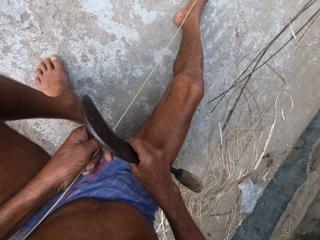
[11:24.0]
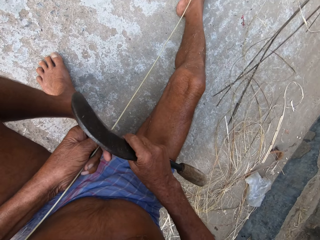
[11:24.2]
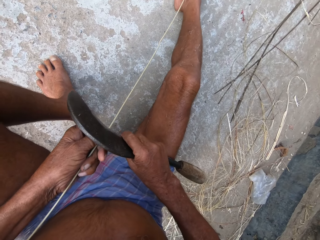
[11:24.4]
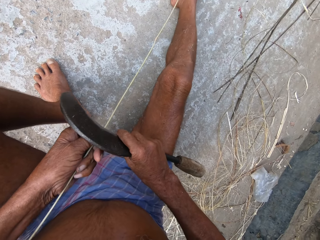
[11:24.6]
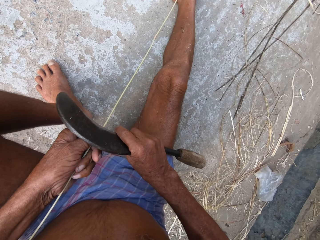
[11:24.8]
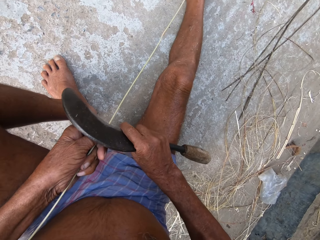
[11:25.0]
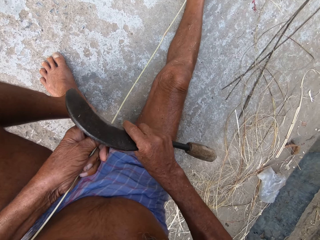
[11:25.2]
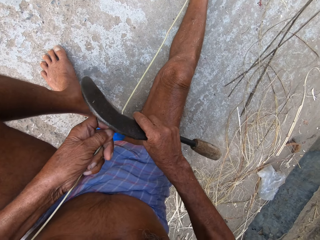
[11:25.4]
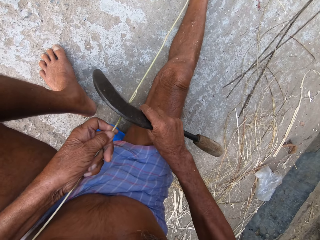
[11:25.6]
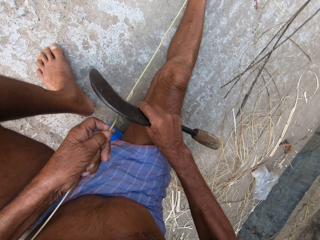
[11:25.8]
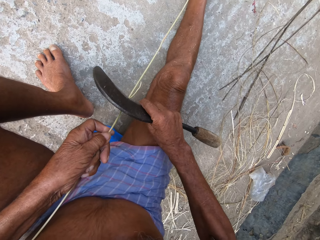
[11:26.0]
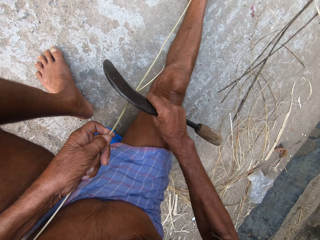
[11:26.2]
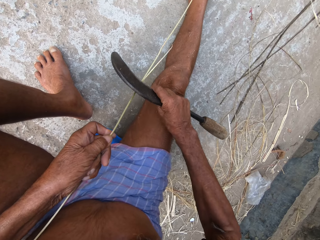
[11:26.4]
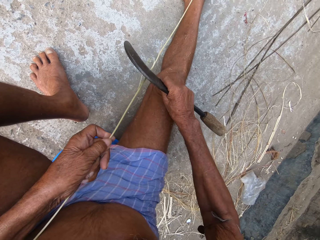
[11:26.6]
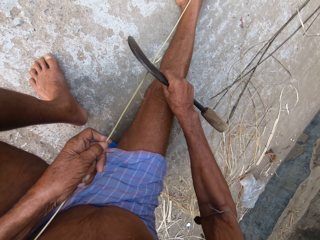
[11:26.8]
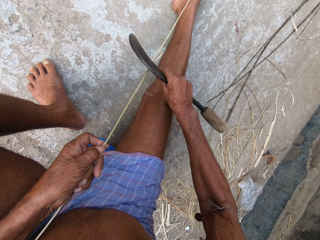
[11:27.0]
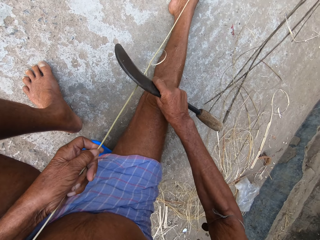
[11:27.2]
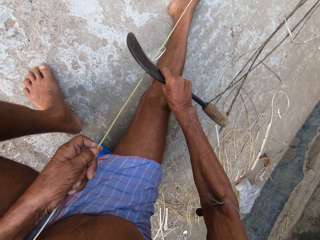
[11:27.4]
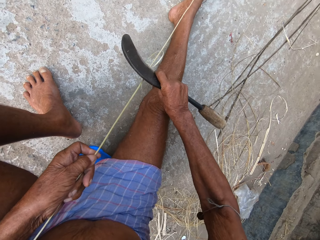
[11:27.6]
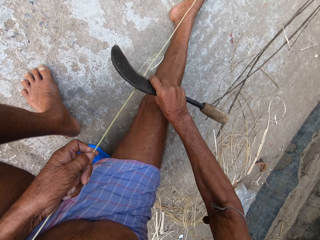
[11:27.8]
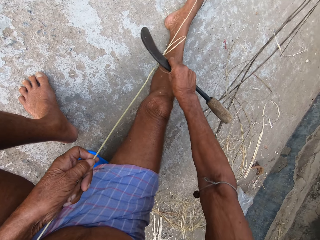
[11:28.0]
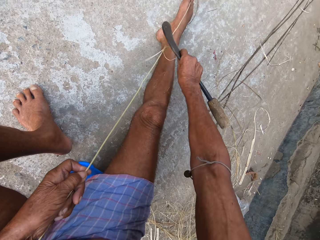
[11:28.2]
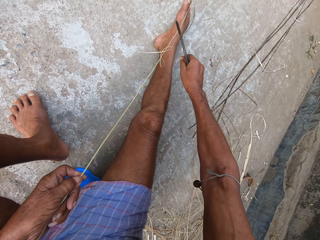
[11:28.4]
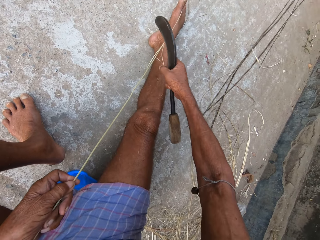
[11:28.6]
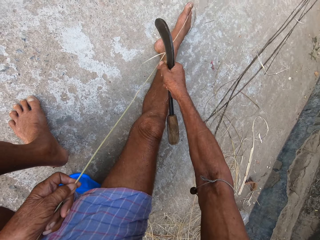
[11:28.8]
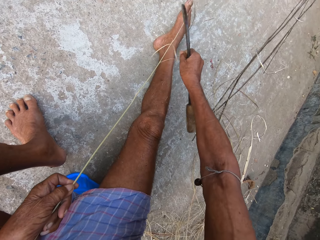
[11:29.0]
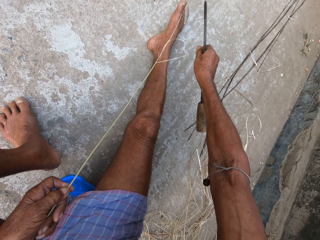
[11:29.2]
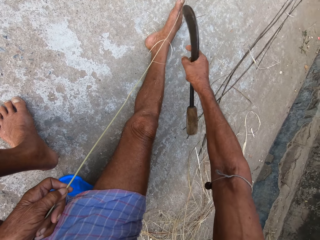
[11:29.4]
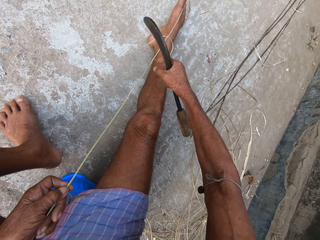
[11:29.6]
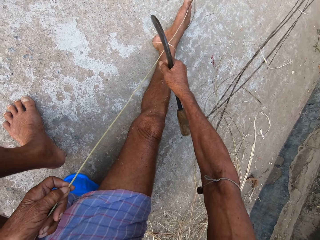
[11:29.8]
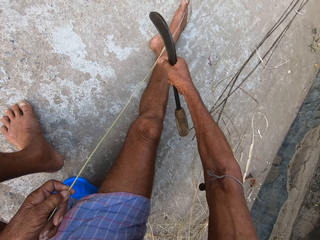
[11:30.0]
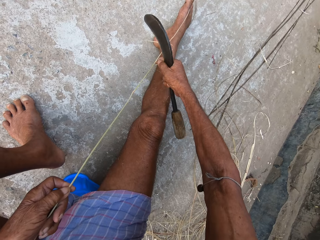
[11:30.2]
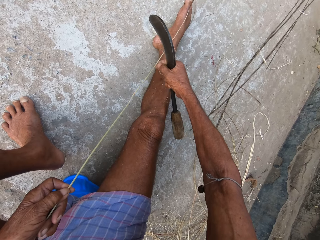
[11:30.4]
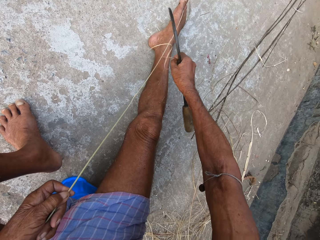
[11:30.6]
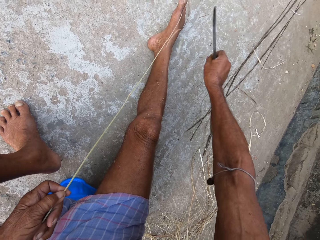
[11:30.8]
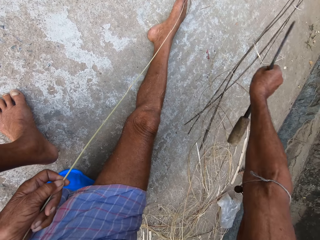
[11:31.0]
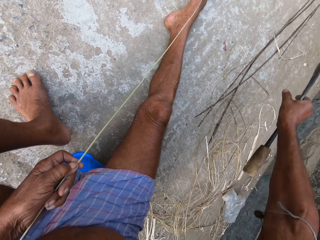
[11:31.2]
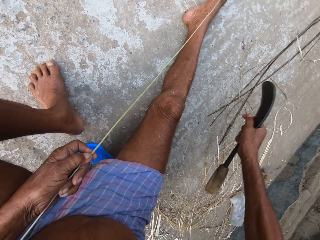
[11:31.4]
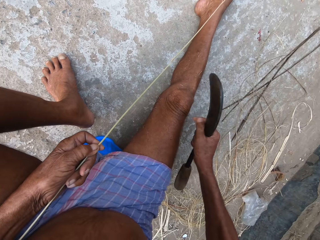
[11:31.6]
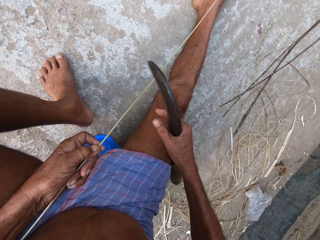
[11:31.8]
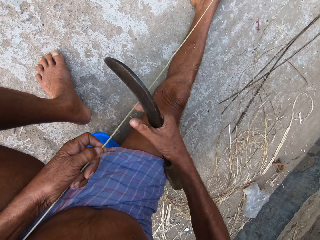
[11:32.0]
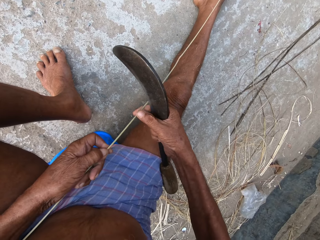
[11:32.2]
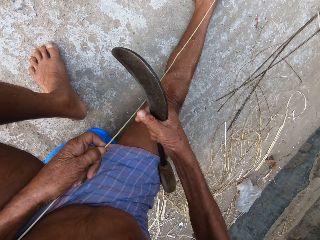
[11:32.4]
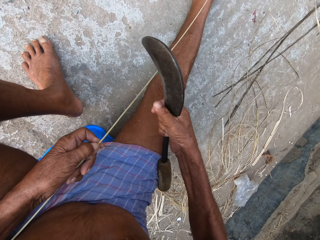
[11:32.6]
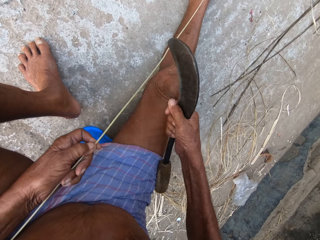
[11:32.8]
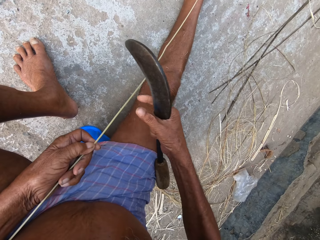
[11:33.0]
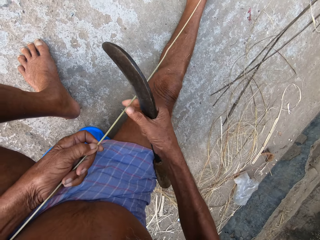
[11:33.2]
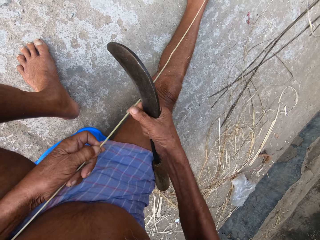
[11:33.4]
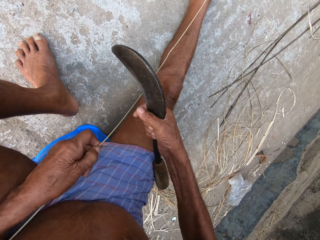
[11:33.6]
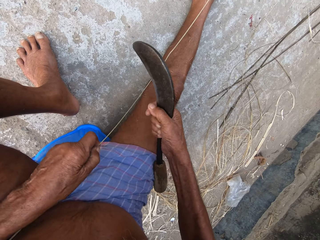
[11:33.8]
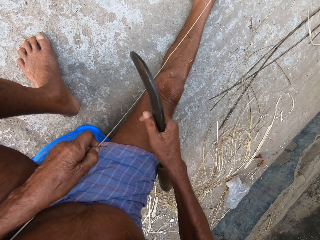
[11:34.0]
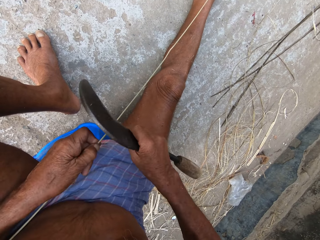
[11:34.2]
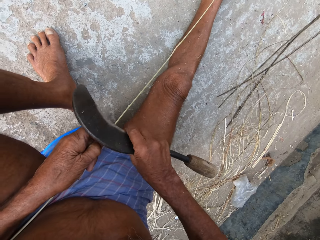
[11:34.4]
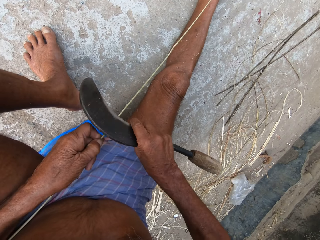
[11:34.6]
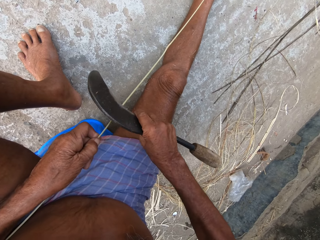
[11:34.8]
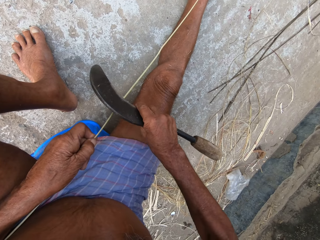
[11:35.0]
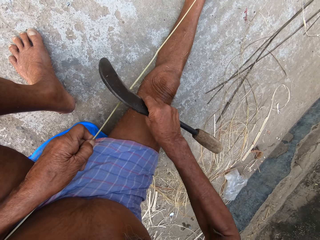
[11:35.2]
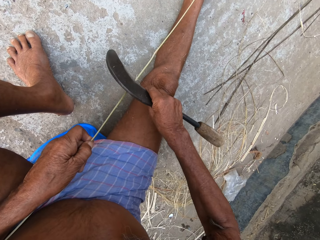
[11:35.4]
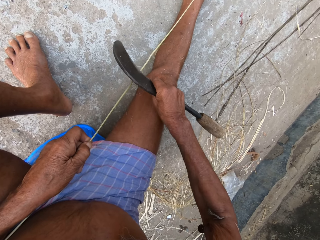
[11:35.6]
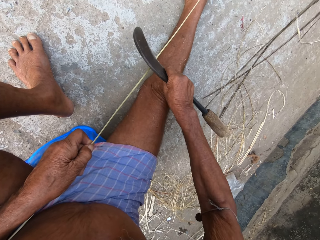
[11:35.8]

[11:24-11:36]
The camera wearer scrapes the edges of the coconut frond with the knife in his right hand. He peels off the sticks using a machete.

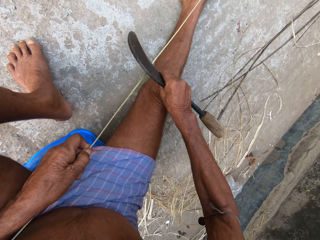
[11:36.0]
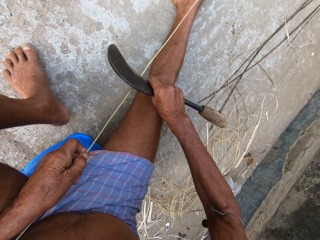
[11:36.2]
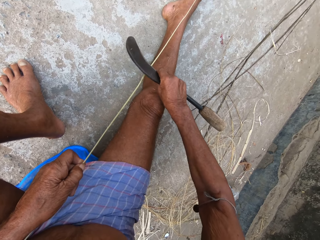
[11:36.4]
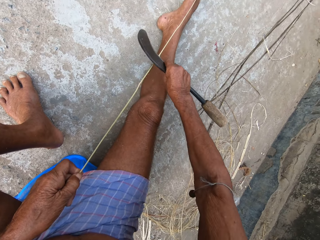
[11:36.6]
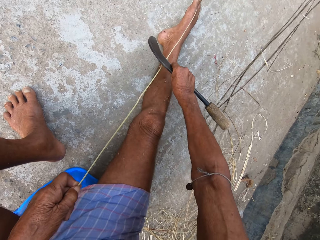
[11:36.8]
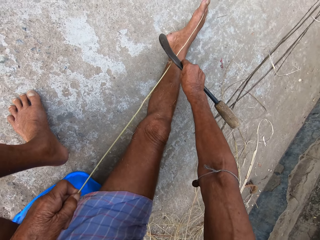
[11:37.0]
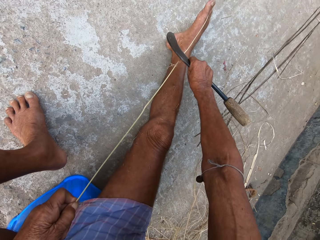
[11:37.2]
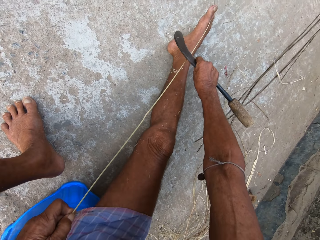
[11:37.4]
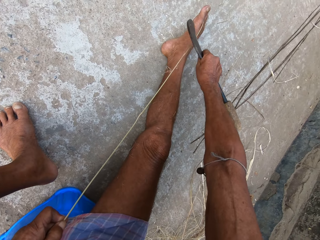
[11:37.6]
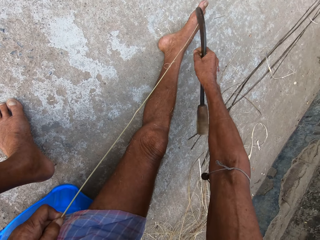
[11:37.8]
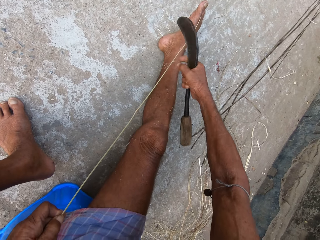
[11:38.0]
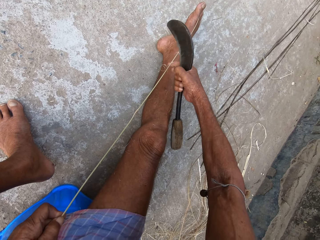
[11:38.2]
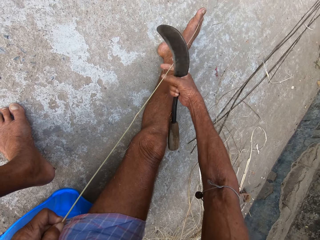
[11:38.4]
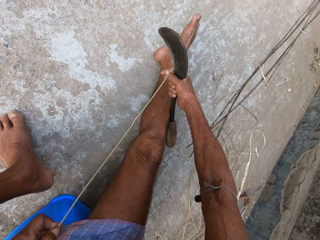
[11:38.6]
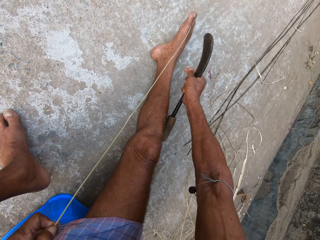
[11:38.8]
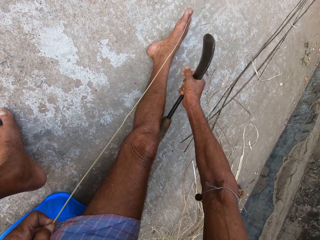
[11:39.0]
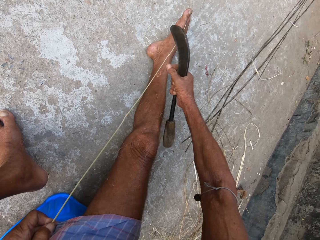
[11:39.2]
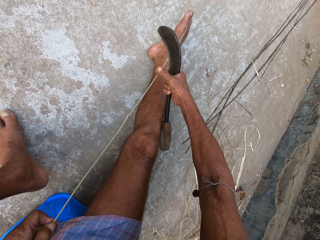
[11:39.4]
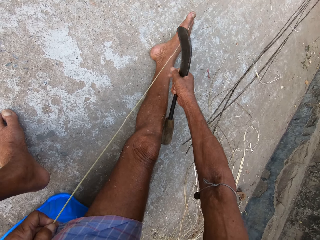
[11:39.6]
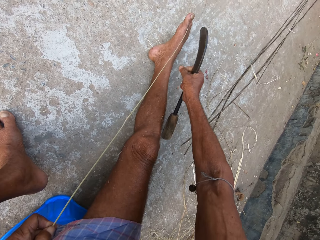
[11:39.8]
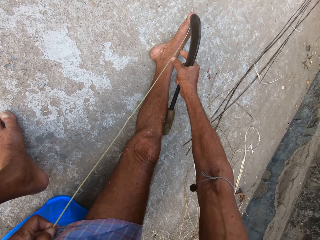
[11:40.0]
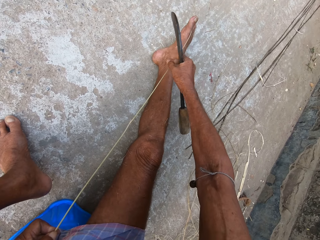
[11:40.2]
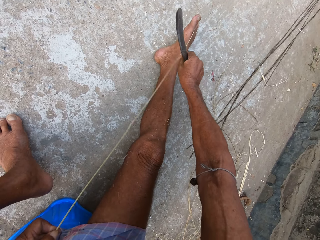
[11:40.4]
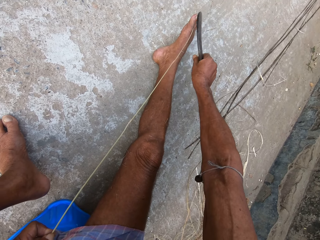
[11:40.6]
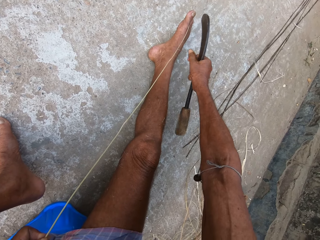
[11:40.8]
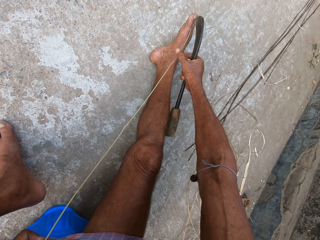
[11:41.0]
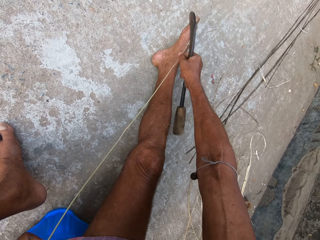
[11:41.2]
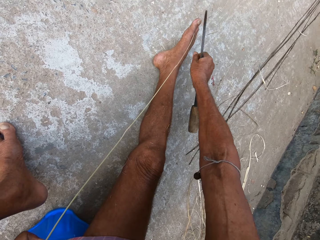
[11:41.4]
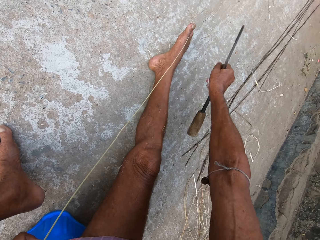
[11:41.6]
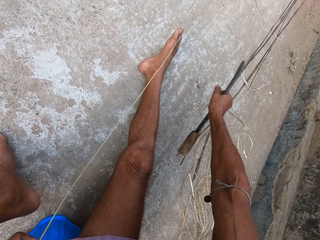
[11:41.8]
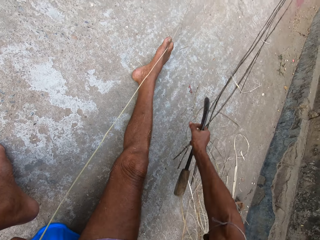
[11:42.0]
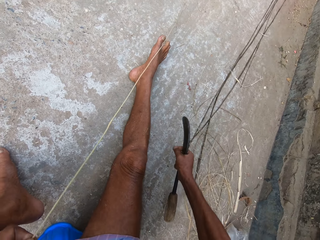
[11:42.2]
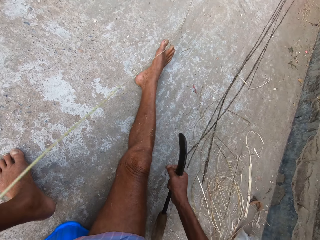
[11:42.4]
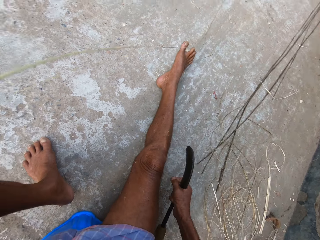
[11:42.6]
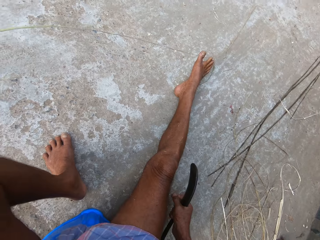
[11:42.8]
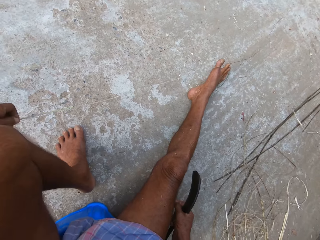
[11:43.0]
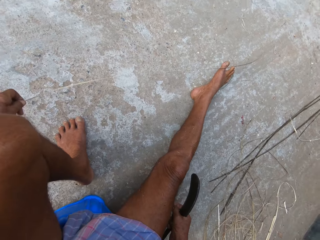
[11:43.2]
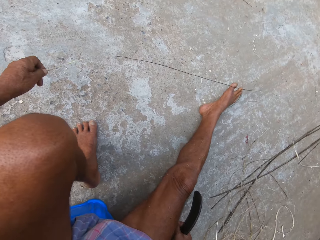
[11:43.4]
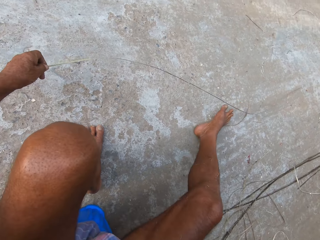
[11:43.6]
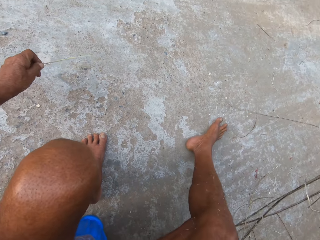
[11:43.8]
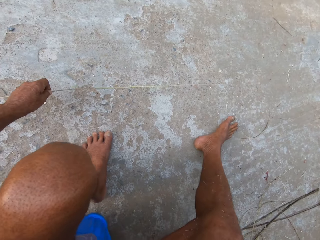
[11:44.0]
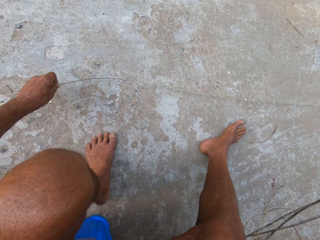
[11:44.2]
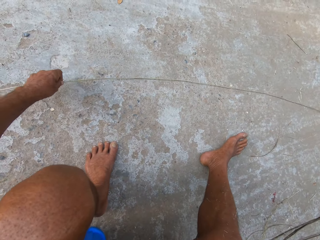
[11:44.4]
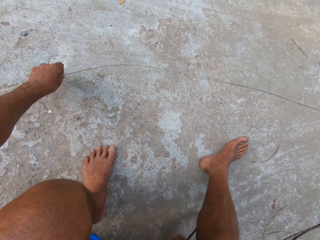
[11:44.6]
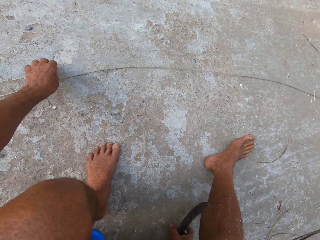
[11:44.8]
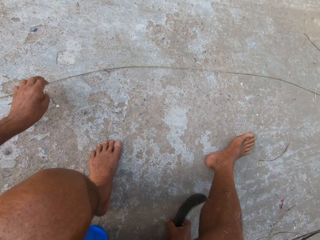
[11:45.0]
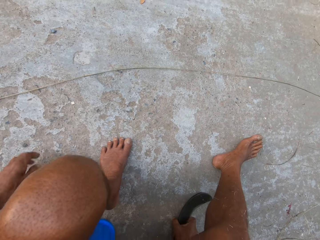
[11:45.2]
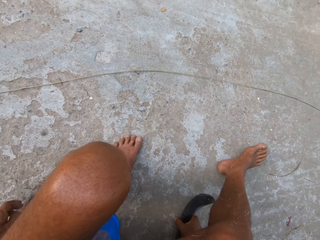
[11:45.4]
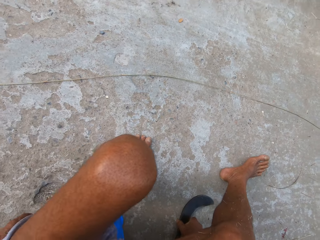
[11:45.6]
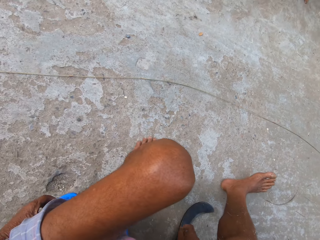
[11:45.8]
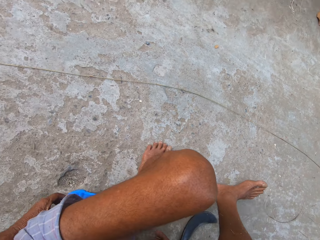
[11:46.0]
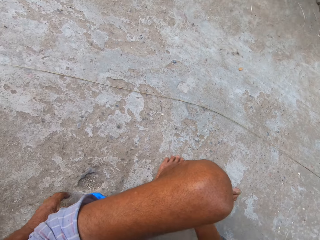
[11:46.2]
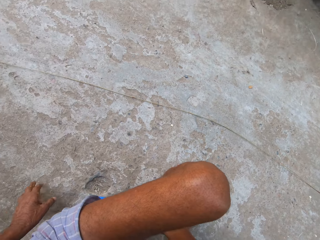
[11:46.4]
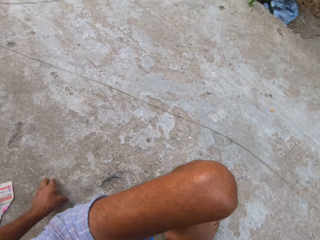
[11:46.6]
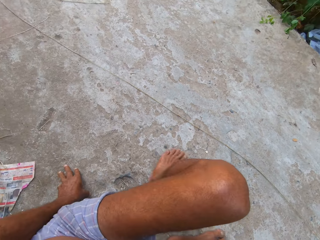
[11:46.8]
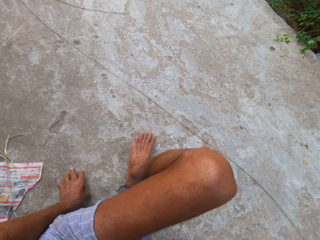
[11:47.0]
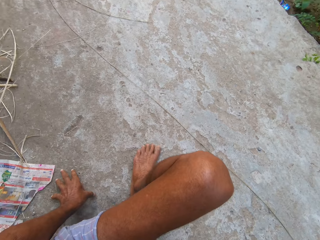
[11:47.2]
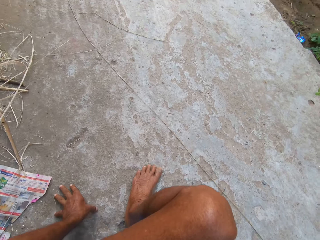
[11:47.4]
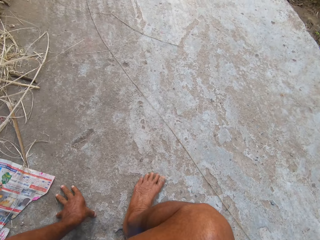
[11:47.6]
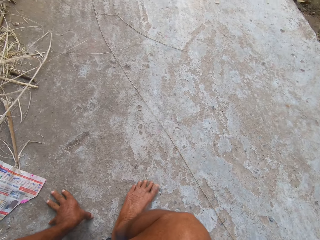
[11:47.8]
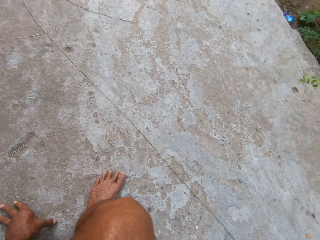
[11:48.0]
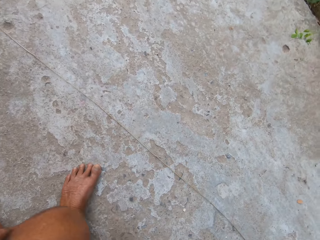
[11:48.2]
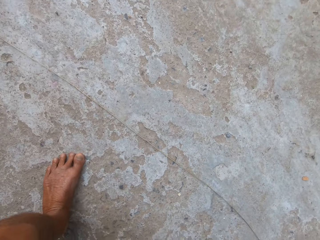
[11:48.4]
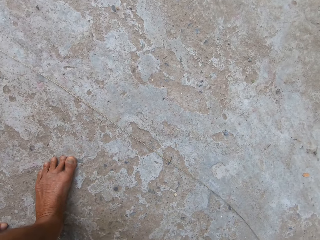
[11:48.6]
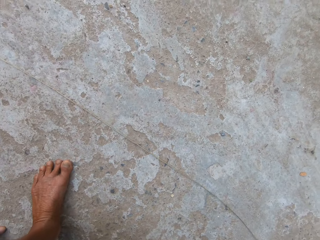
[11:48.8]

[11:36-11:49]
The camera wearer drops the coconut frond on the ground with his left hand.
